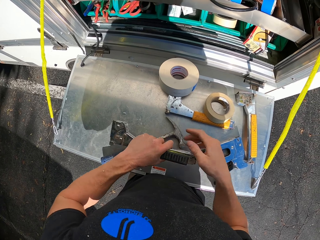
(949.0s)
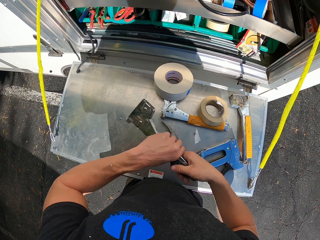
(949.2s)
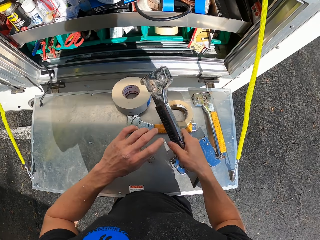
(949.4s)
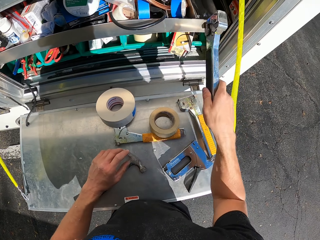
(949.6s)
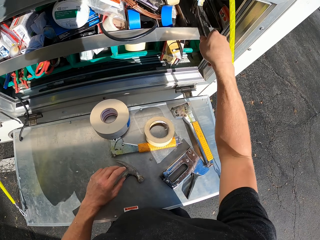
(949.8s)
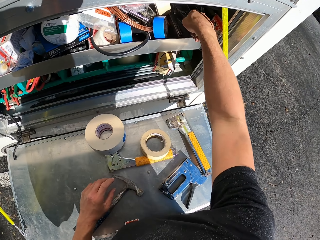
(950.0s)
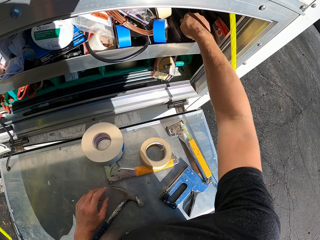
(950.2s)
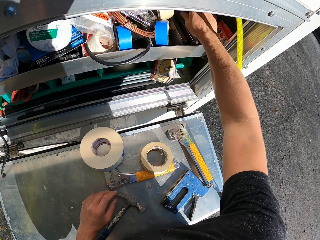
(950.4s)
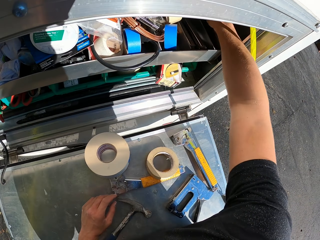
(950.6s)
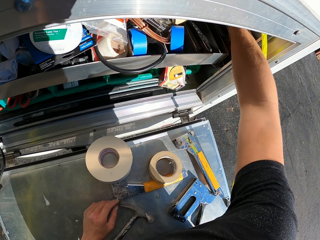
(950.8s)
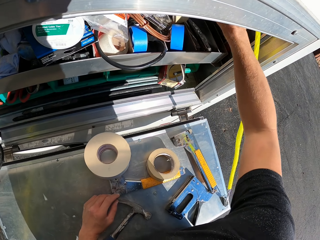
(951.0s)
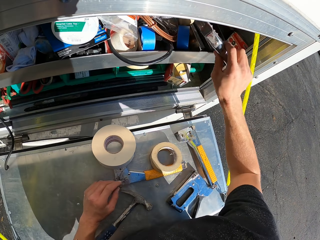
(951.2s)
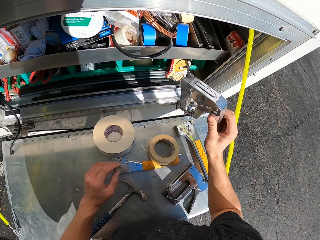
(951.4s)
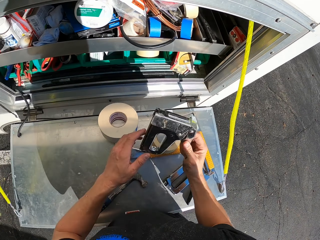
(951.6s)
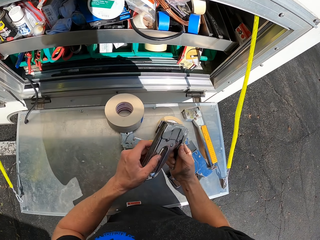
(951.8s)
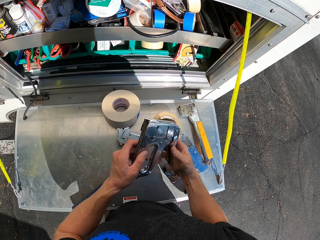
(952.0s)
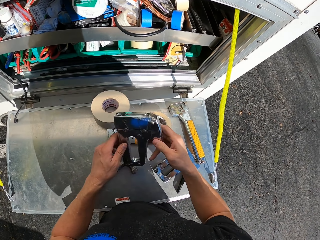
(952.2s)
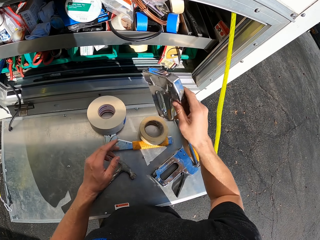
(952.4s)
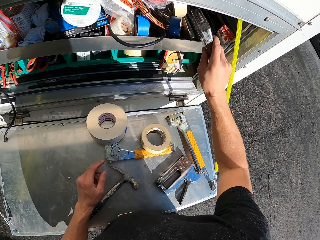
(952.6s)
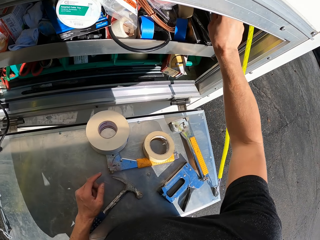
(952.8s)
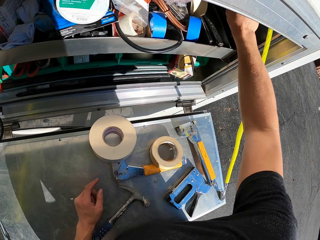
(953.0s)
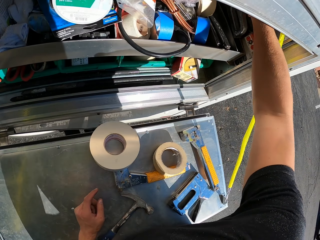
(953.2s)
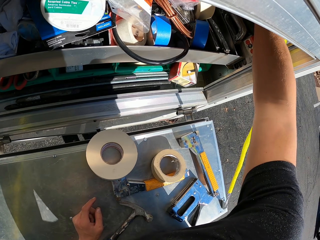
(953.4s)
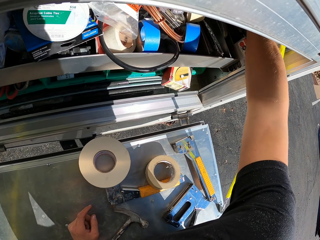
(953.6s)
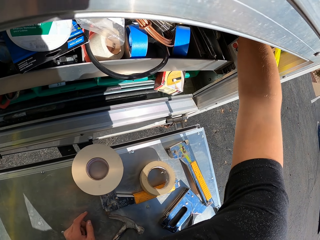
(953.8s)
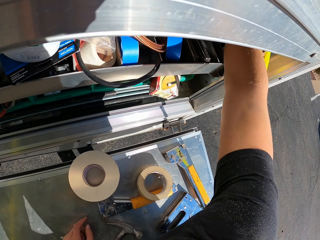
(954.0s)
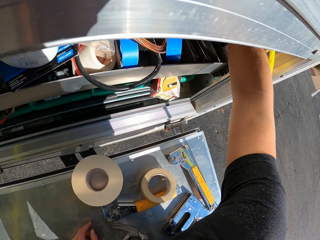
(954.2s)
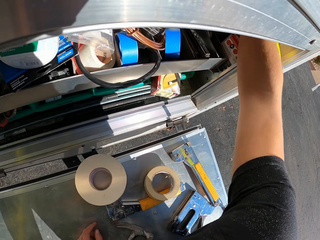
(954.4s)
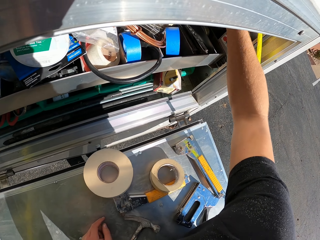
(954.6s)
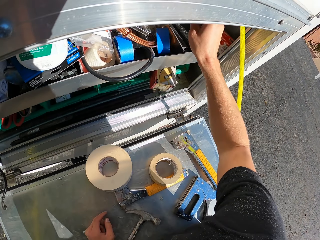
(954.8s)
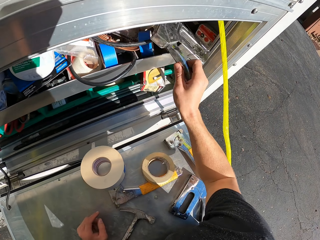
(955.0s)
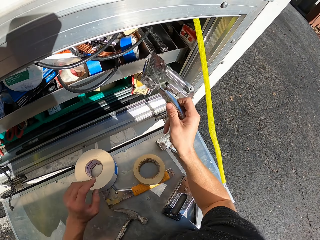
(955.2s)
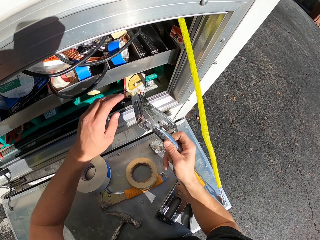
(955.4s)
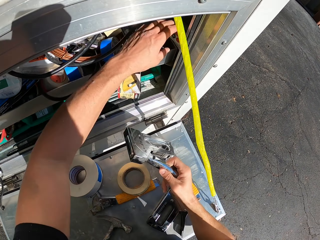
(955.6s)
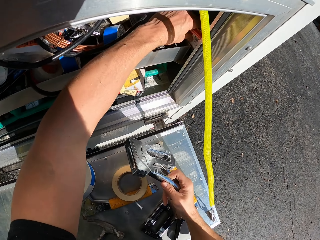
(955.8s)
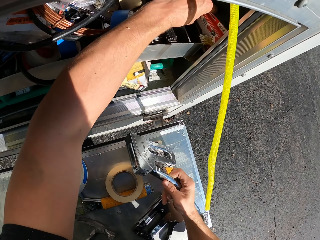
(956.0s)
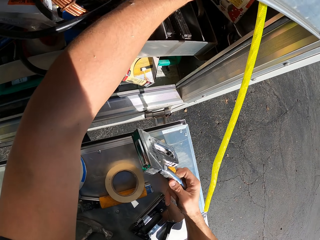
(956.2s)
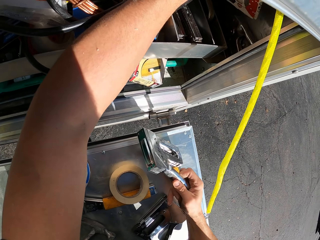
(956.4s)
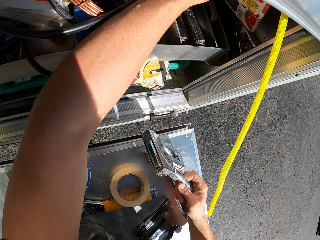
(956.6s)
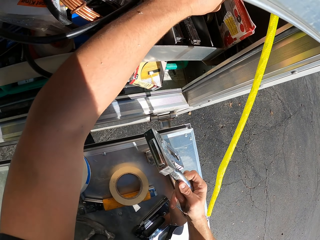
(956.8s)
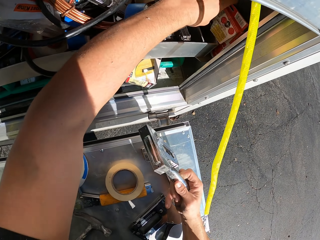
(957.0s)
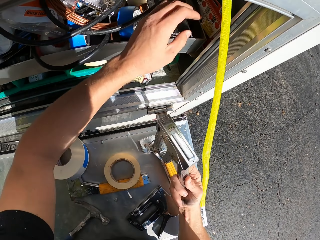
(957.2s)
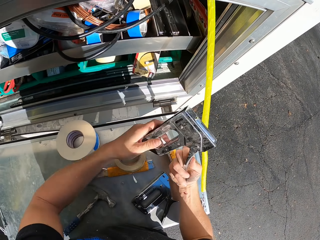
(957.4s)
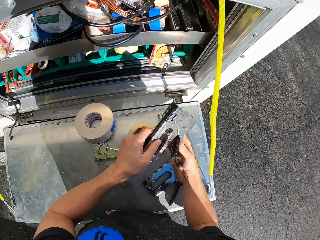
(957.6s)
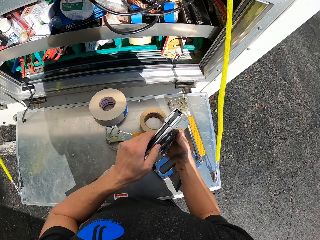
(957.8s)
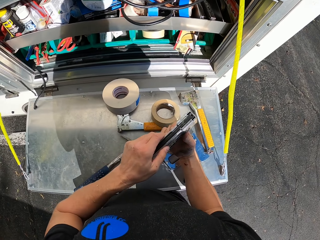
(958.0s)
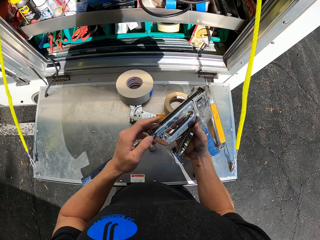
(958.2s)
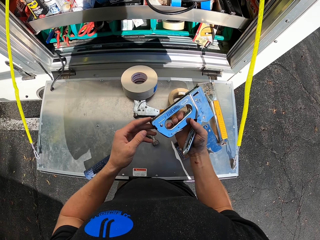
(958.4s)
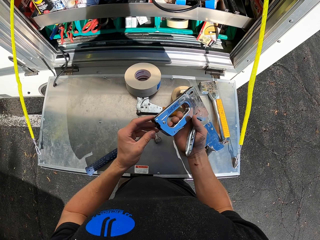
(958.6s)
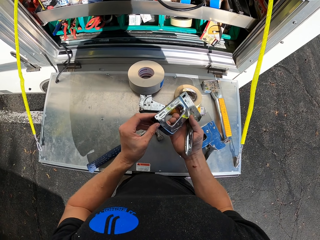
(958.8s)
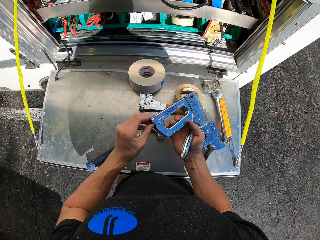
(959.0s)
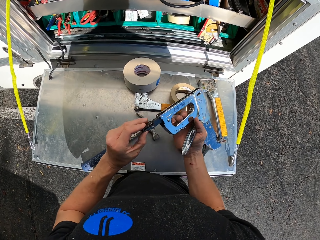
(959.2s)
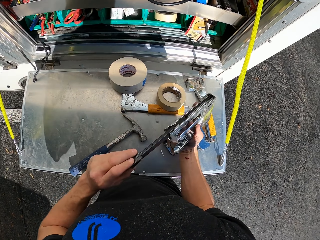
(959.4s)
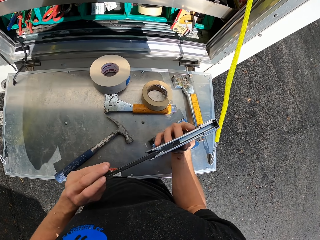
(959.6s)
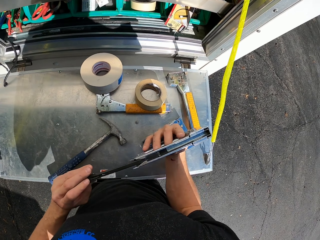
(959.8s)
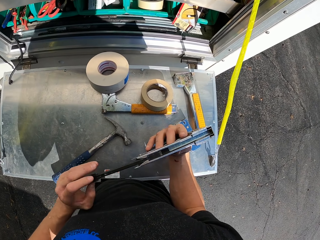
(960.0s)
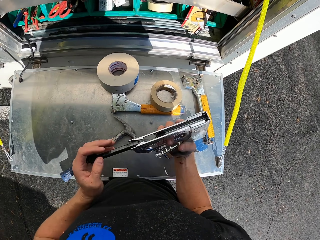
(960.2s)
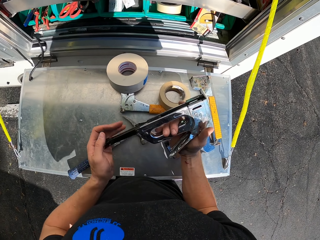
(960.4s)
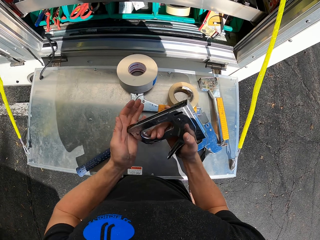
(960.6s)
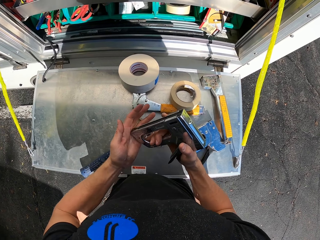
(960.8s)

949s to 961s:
The camera wearer puts something in the caravan's store. They pick up a nail staple gun. They adjust the nail staple gun. They put the nail staple gun in the caravan's store. They adjust items in the caravan's store. They adjust the nail staple gun.

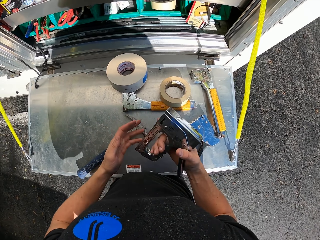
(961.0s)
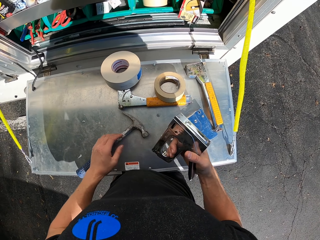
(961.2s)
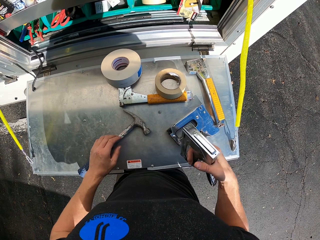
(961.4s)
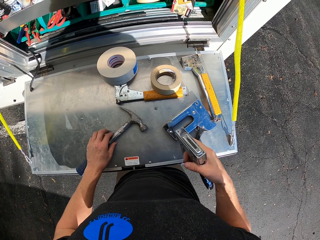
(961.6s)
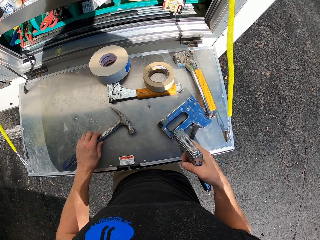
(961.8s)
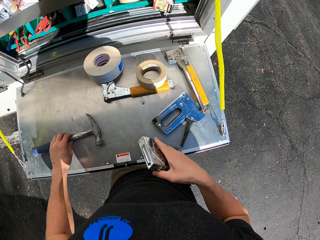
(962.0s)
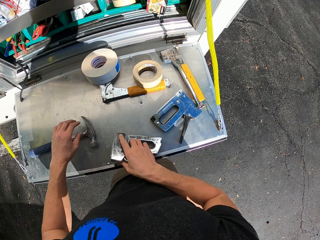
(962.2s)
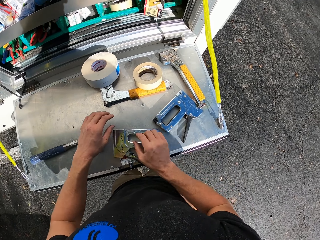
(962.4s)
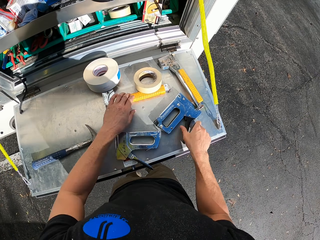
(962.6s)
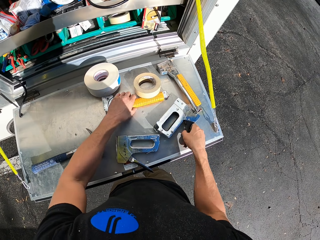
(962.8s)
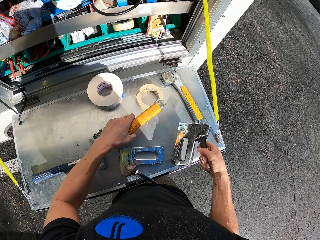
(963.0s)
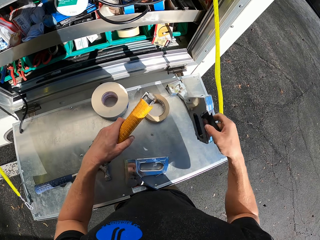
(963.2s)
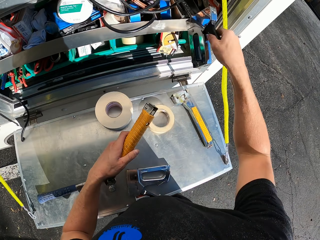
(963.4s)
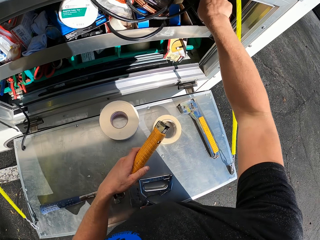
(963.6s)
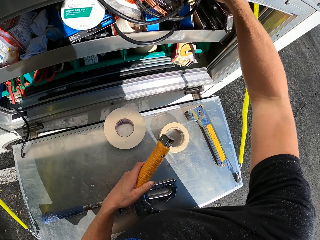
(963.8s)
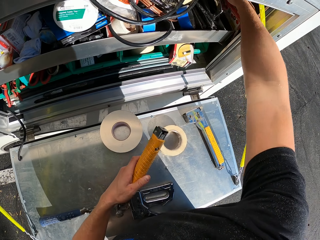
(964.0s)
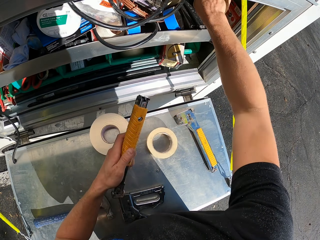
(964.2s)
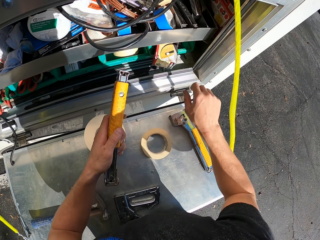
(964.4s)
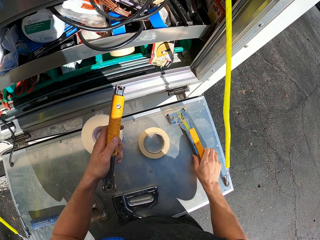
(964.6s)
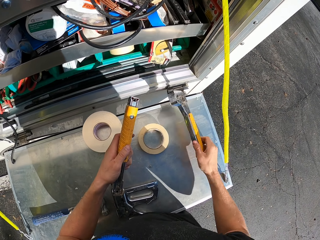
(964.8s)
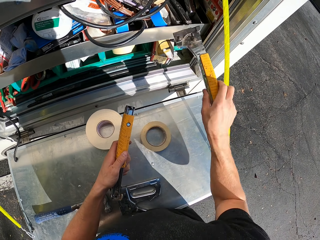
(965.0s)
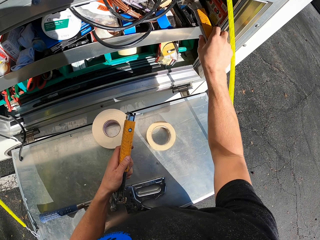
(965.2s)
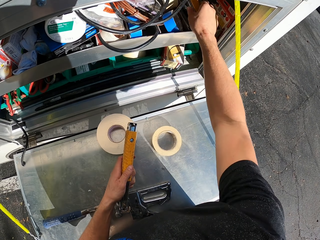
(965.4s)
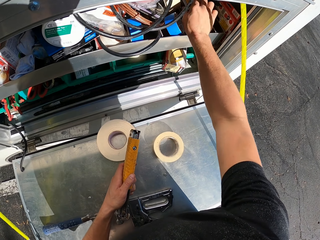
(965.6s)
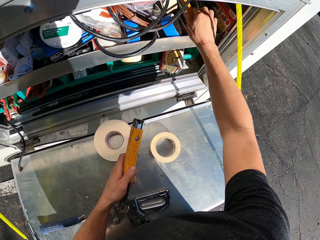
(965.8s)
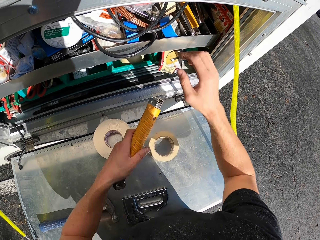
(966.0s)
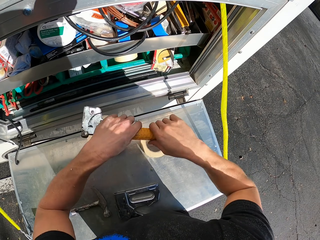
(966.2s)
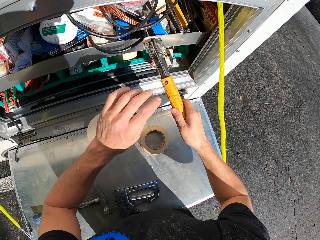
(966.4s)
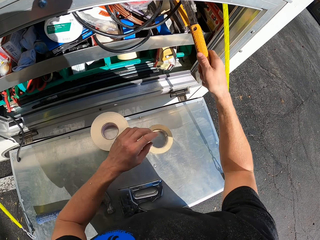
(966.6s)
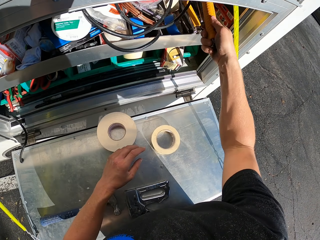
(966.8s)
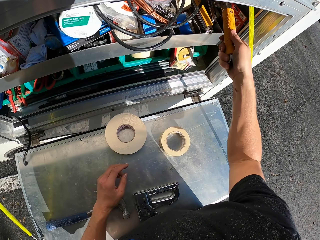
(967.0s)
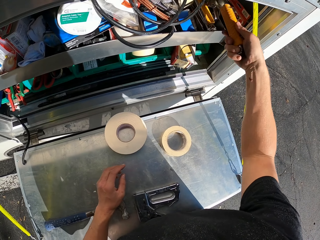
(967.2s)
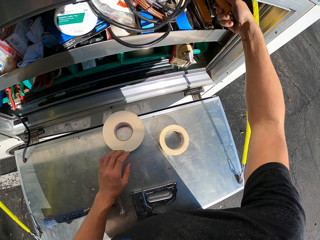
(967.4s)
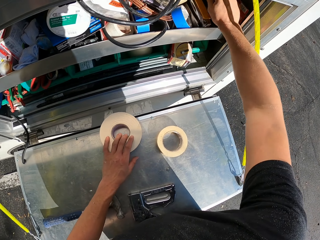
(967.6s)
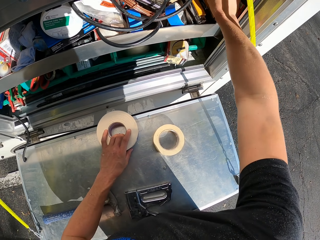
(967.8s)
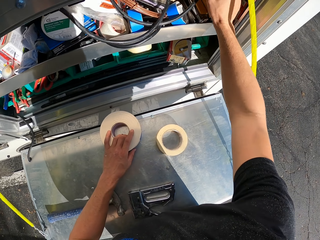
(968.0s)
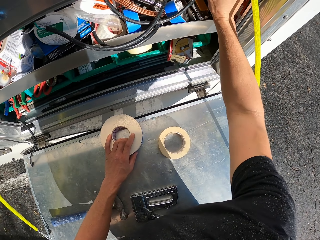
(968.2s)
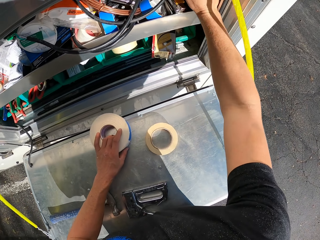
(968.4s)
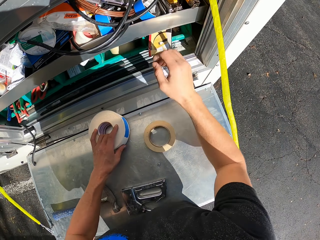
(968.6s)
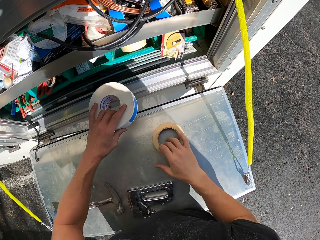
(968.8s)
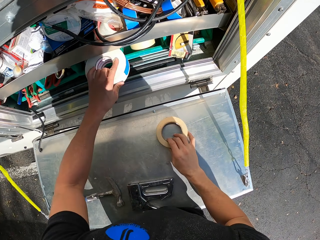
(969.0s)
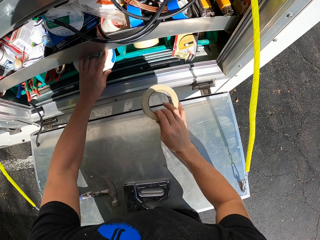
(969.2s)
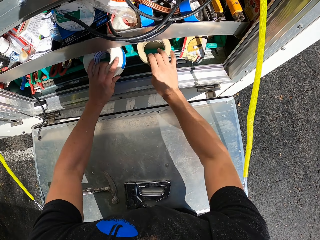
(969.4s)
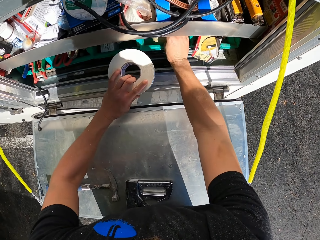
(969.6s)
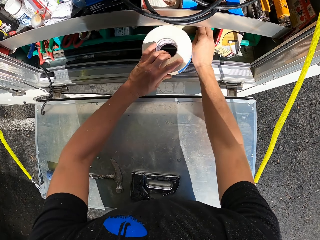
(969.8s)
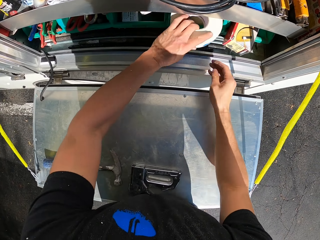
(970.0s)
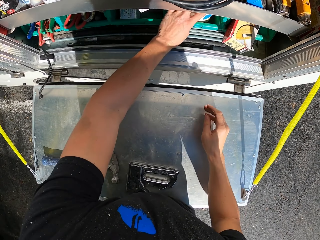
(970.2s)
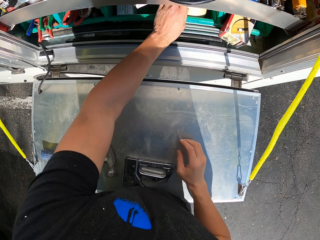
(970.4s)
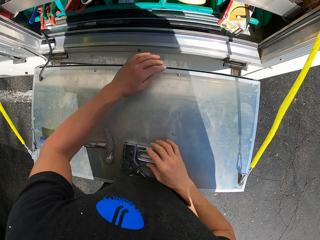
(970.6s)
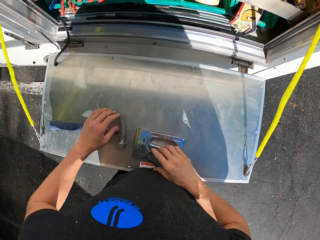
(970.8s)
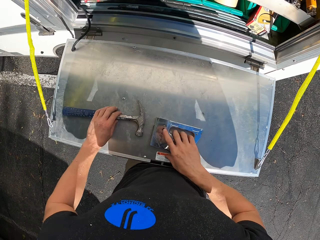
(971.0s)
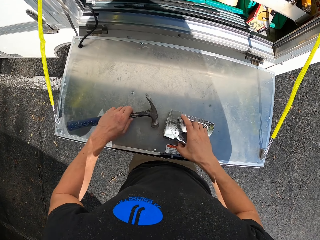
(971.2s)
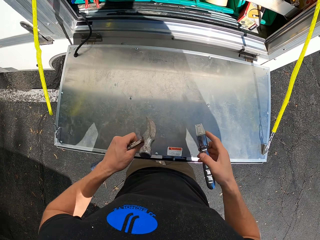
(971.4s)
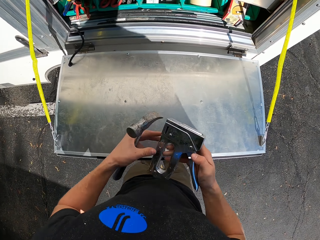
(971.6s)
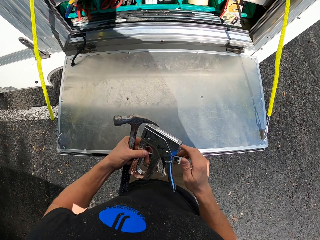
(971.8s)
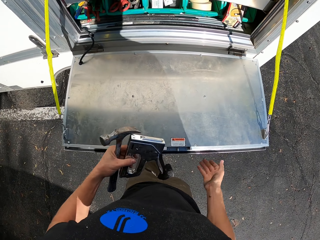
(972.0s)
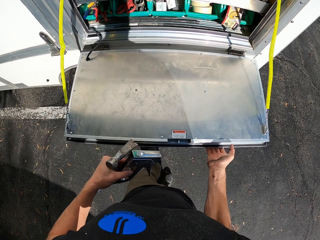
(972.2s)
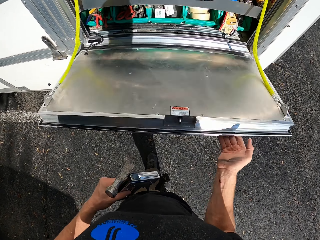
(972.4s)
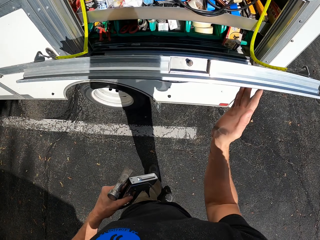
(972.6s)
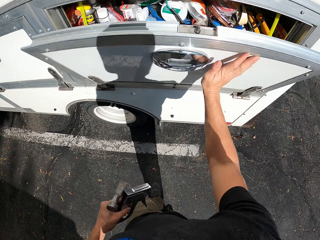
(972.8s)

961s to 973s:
The camera wearer adjusts the hammer on the caravan's store. They put the nail staple gun on the caravan's door. They pick up the nail staple gun and something. They put the nail staple gun in the caravan's store. They pick up an object. They put the object in the caravan's store. They put the object in the caravan's store again. They store tape in the caravan's store. They pick up the hammer and the nail staple gun. They close the caravan's store.
